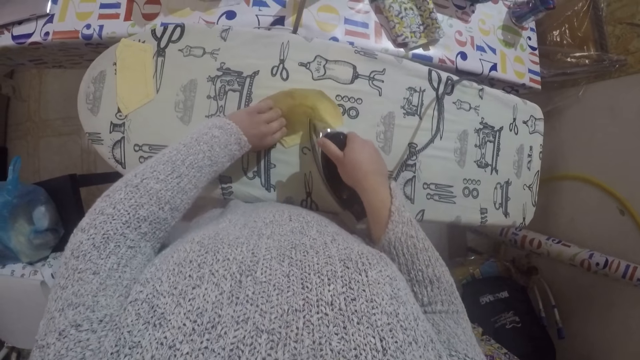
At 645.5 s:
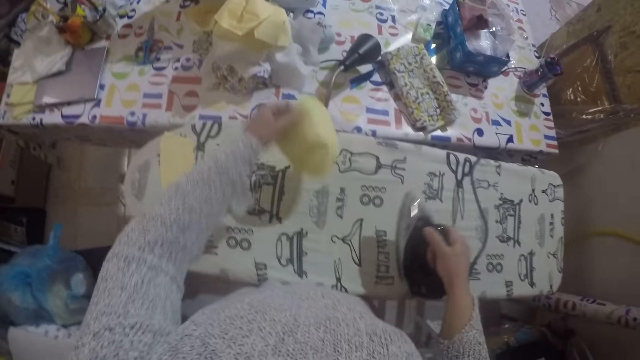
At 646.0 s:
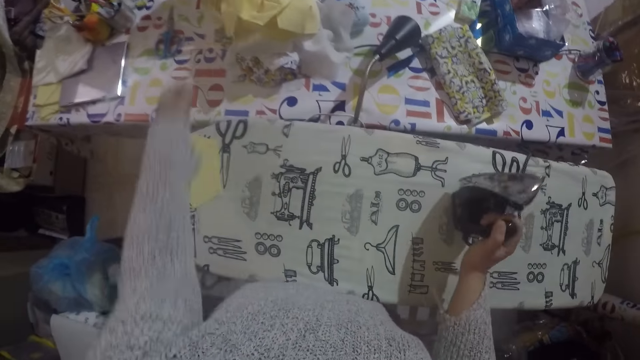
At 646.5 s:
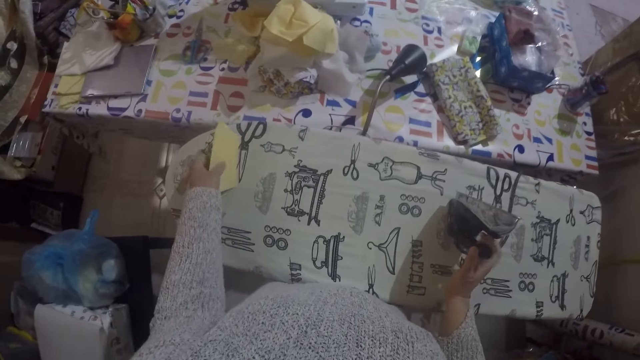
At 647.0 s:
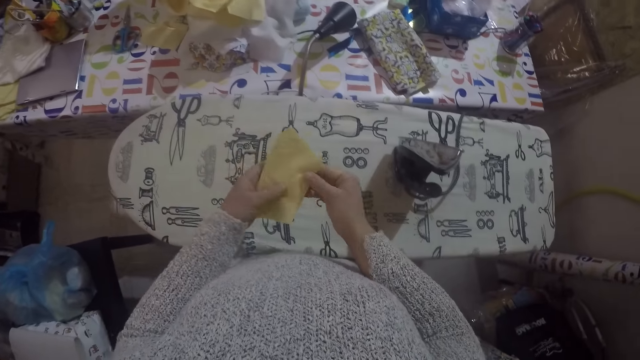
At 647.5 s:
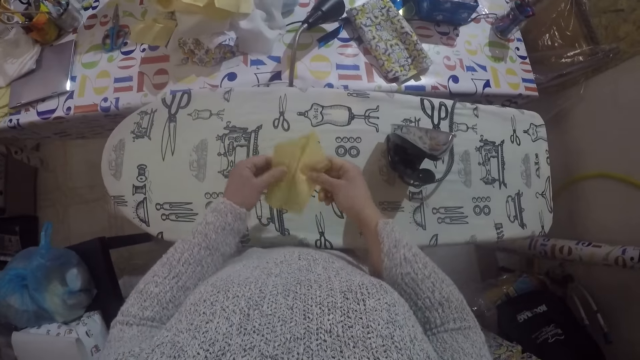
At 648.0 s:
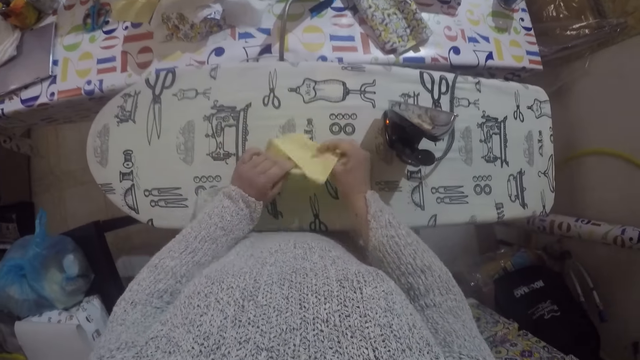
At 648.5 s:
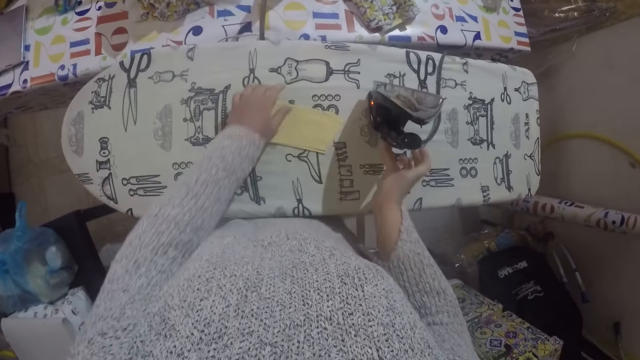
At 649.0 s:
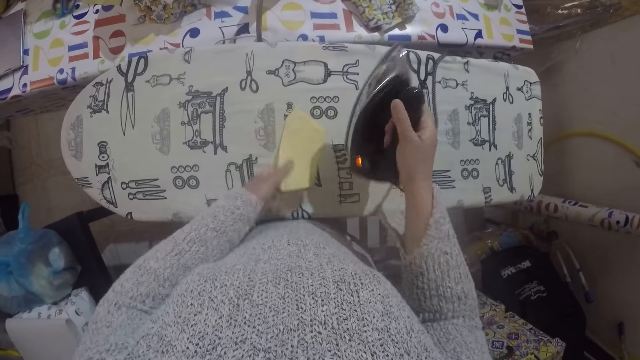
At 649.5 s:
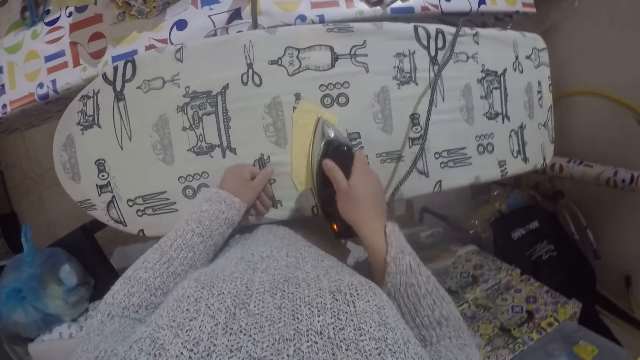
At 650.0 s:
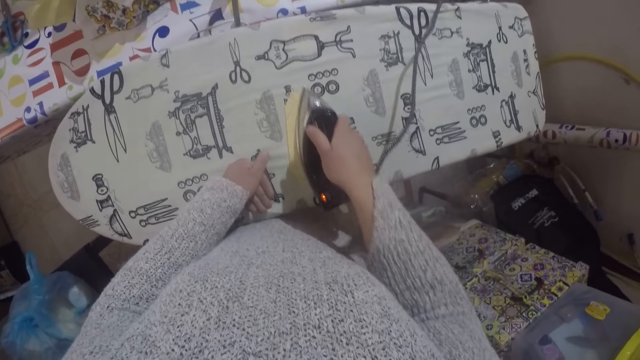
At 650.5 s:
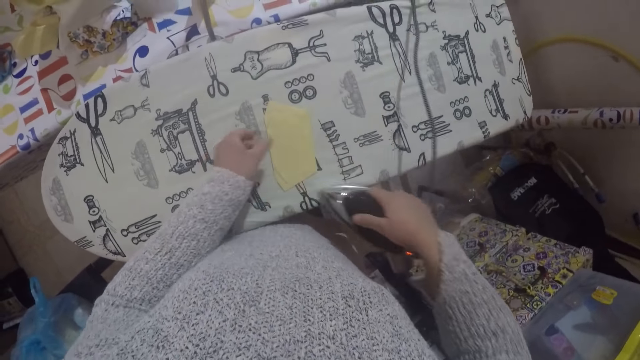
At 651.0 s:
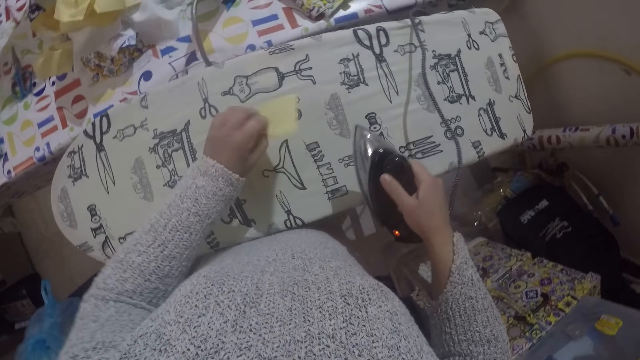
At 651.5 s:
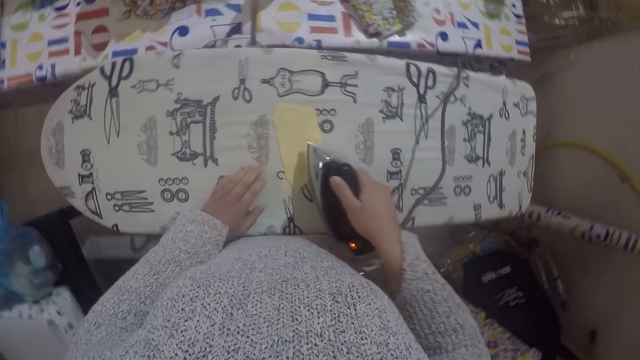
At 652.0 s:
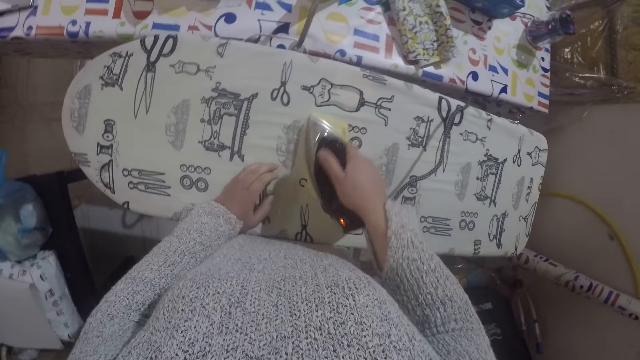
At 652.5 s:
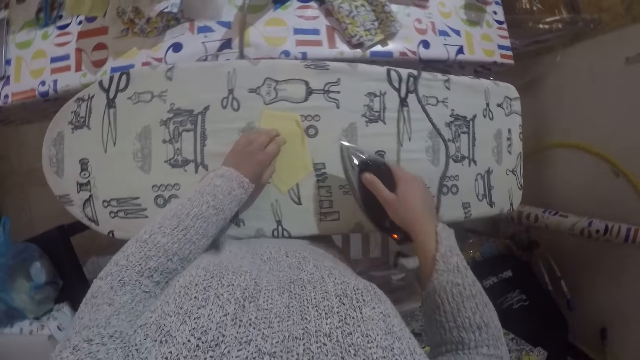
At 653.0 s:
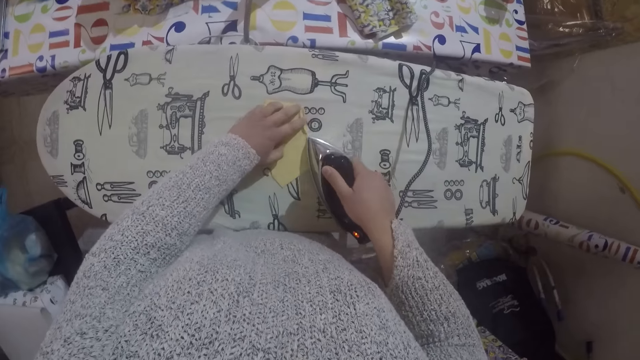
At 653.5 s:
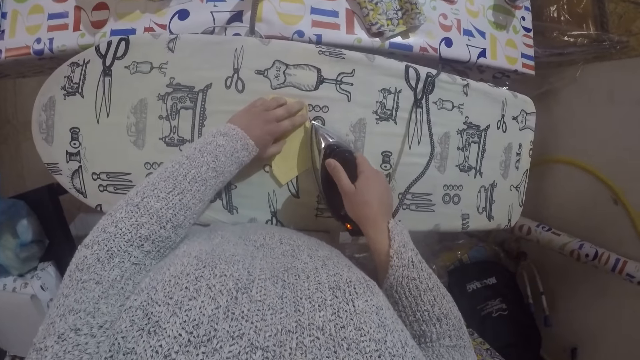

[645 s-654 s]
The camera wearer moves the material to the pile. She puts the piece of cloth down on the table. She places the iron box on the ironing board. She picks up the piece of cloth on the ironing table. She straightens the piece of cloth with her hands on the ironing table. She unfolds the material, places the material on the table, folds the material. She picks up the iron box. She adjusts the position of the material. She irons the cloth on the ironing table with the ironing box.

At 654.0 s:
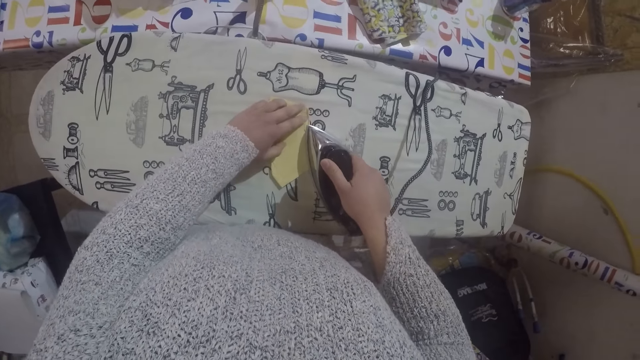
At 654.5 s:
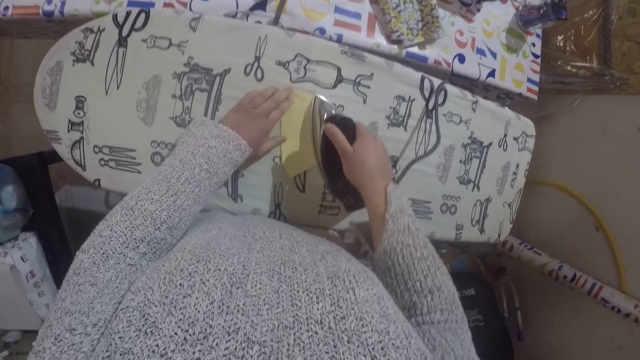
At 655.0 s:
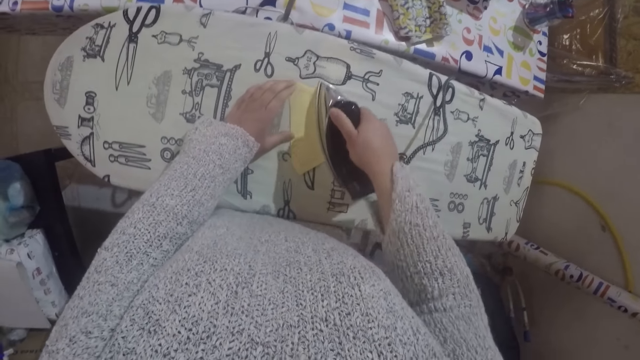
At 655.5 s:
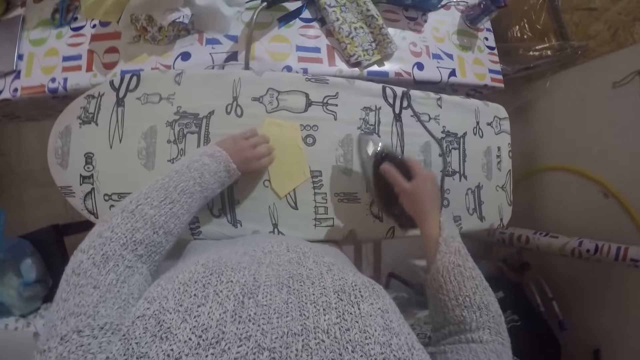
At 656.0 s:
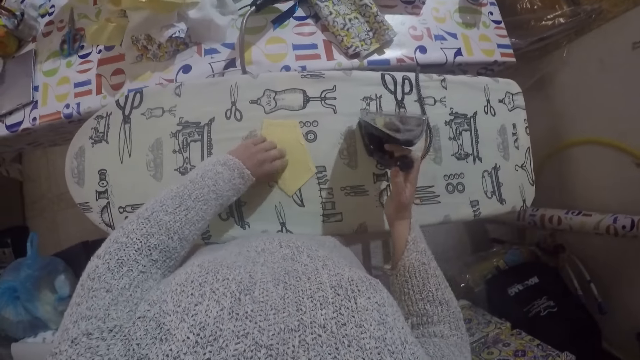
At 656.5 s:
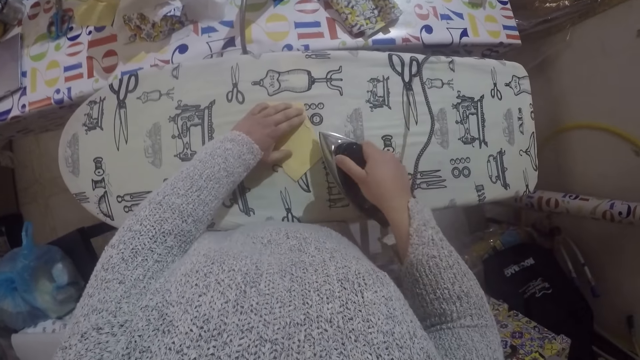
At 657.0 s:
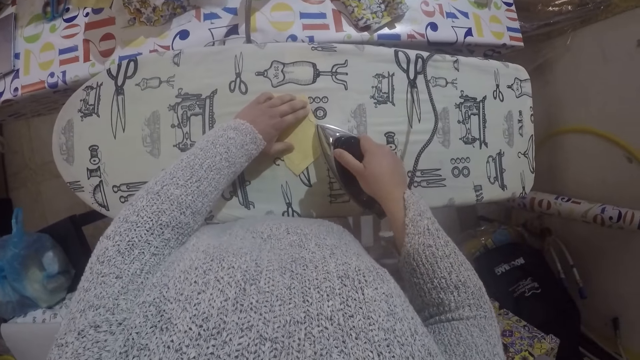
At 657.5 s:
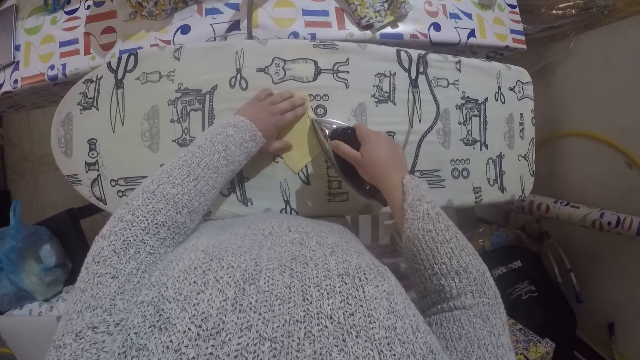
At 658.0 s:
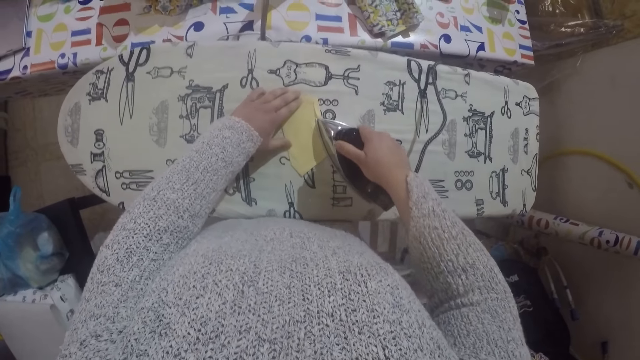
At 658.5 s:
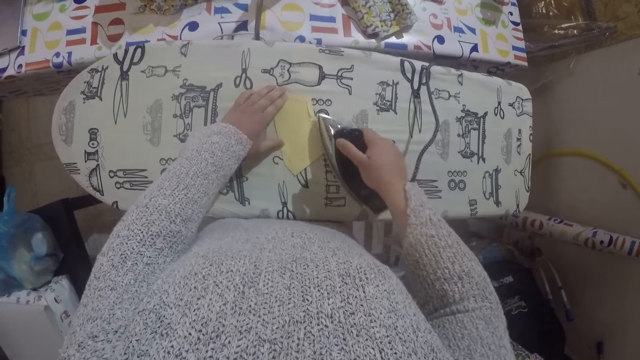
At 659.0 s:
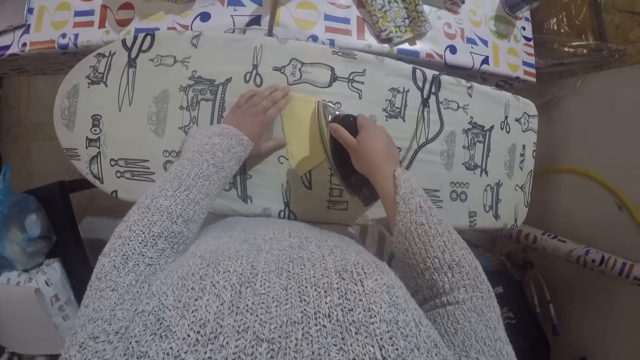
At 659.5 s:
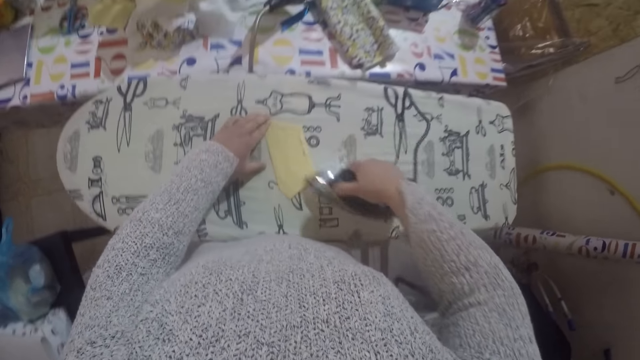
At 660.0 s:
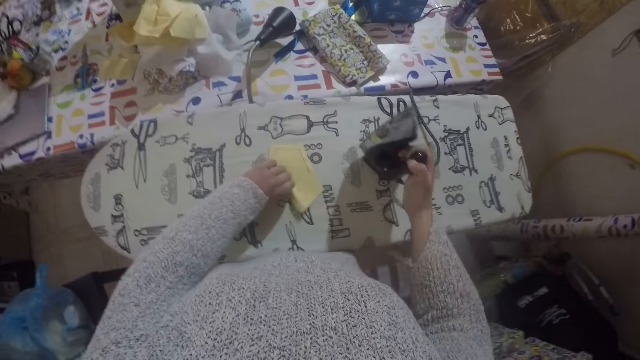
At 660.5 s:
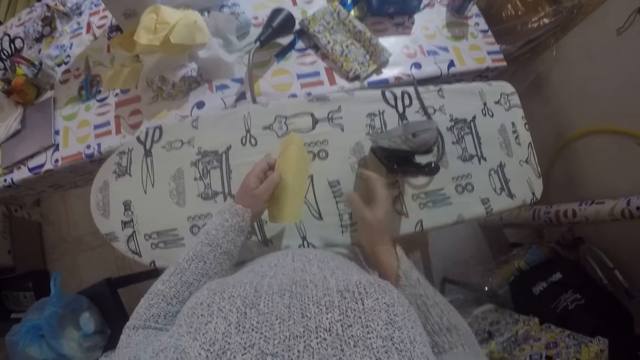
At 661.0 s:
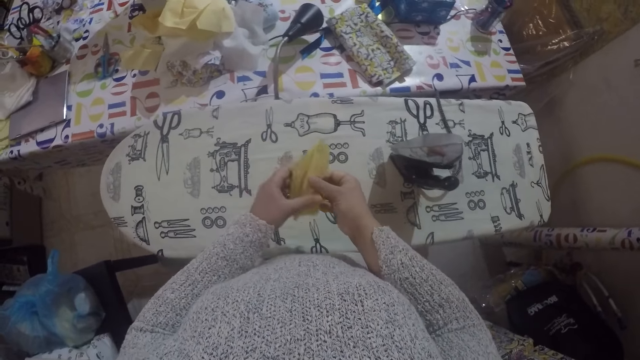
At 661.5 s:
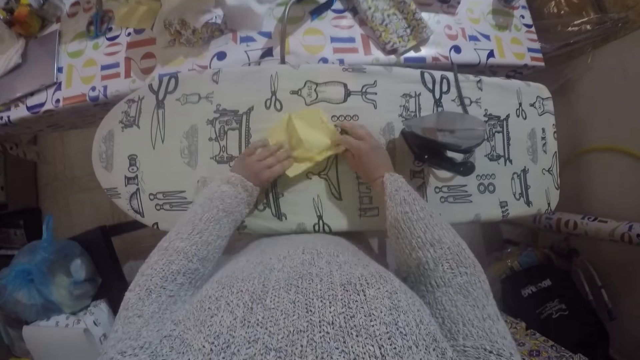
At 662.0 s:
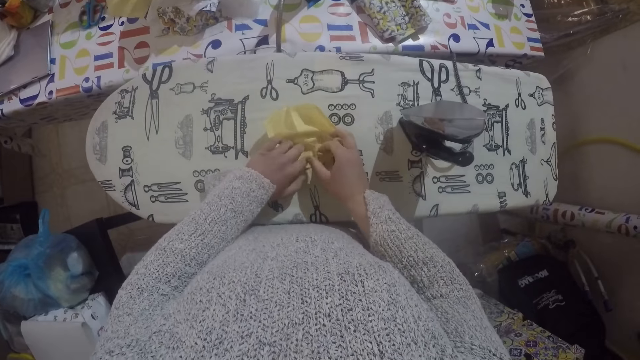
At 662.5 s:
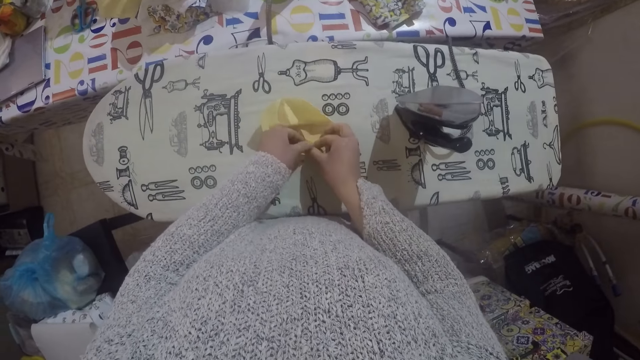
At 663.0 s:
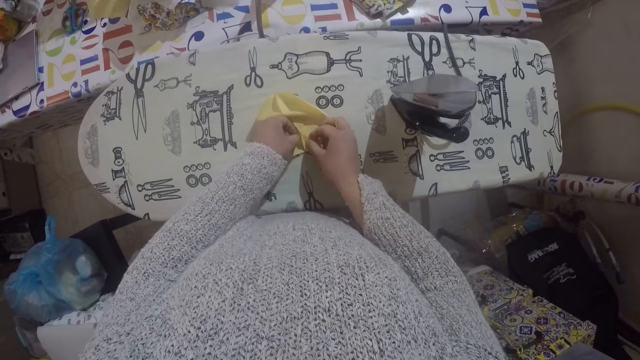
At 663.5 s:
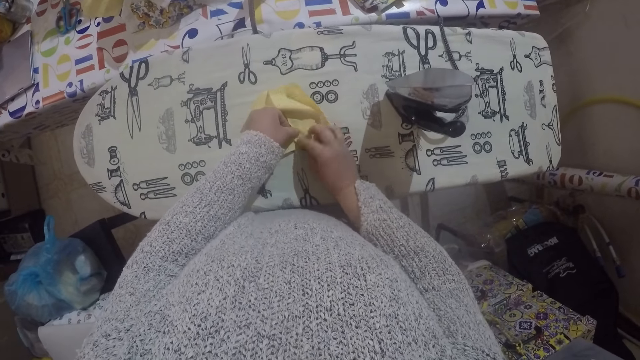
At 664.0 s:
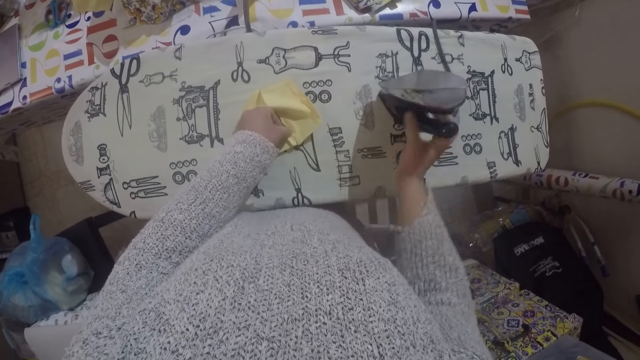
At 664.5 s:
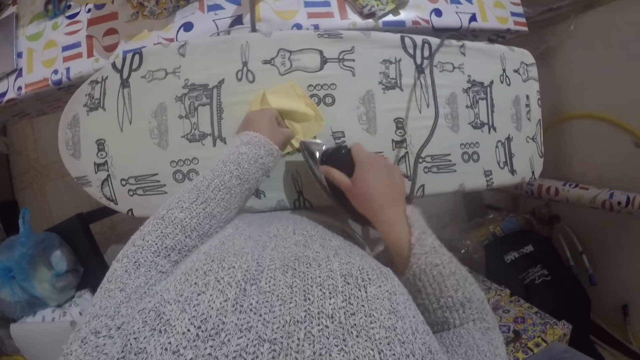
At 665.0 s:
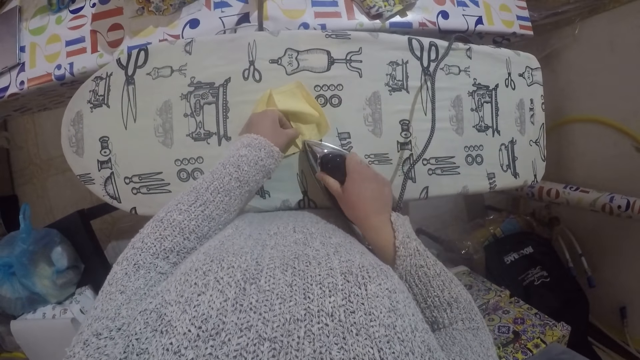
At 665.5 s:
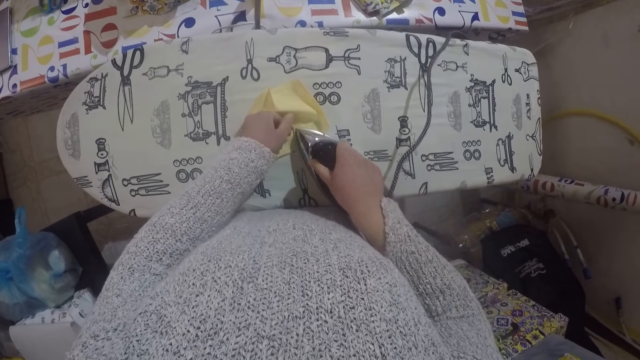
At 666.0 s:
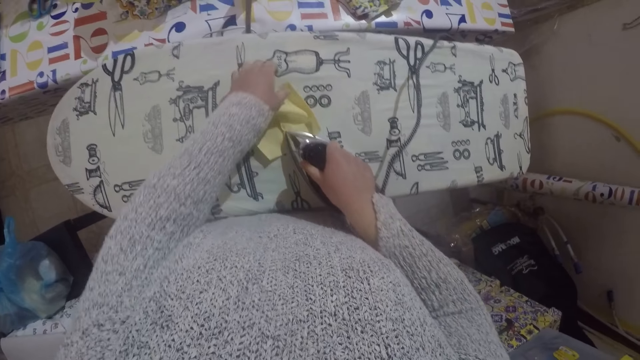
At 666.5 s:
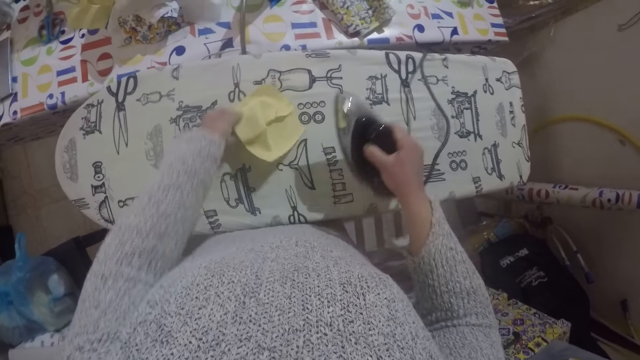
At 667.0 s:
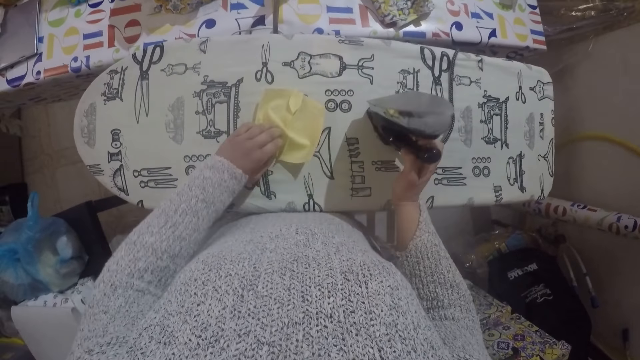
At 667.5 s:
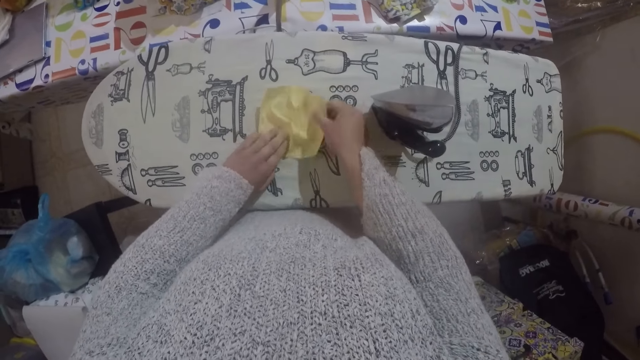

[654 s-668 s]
The camera wearer places the iron box on the ironing board. She picks up the iron box. She irons the material with the iron box. She places the iron box on the ironing board and picks up the material. She unfolds the material. She straightens the piece of cloth with her hands on the ironing table. She places the material on the ironing board. She picks up the iron box. She irons the cloth on the ironing table with the ironing box. She turns the material. She places the iron box on the ironing board. She straightens the material.
